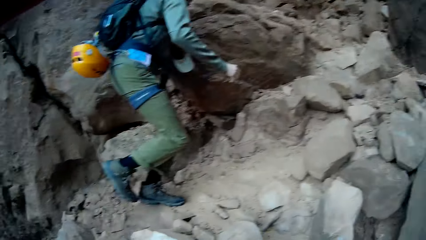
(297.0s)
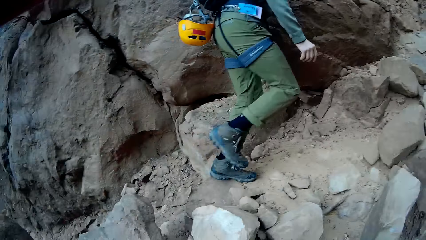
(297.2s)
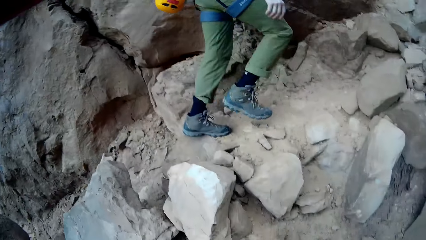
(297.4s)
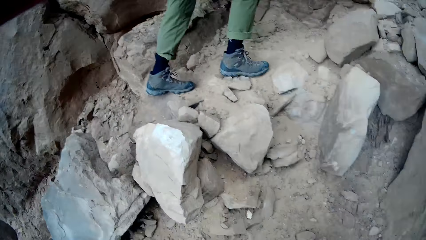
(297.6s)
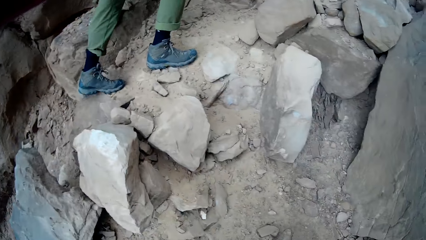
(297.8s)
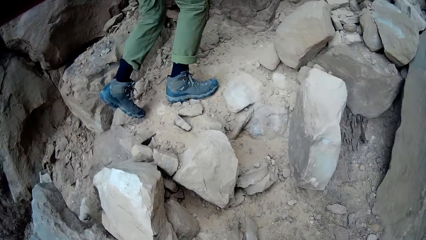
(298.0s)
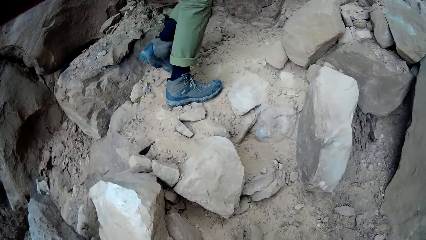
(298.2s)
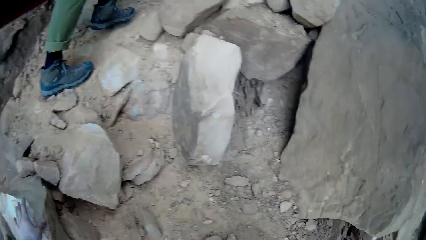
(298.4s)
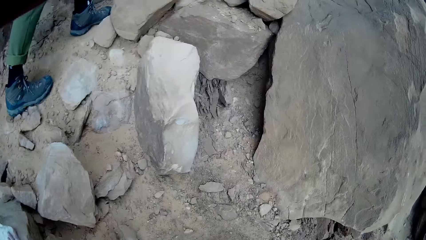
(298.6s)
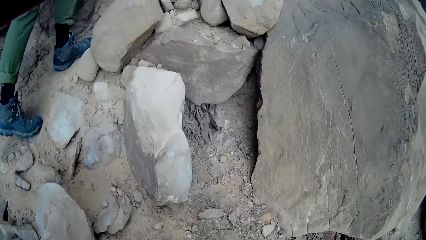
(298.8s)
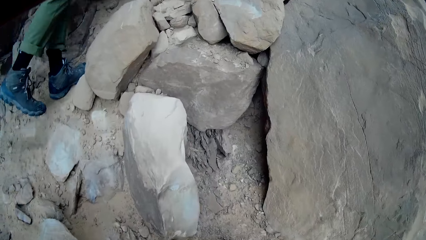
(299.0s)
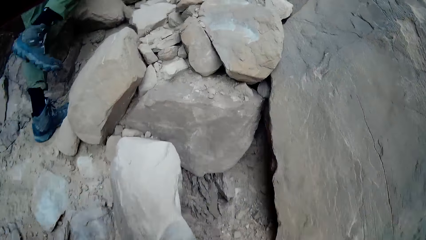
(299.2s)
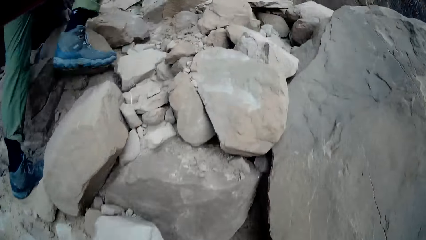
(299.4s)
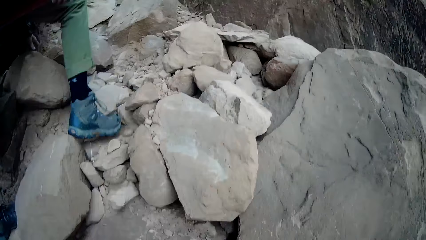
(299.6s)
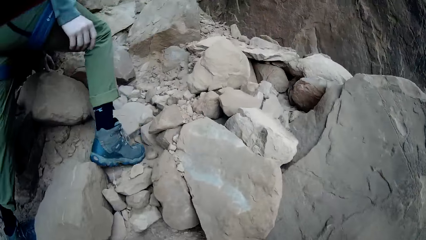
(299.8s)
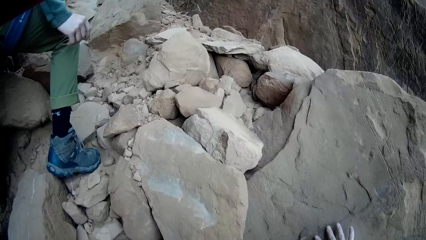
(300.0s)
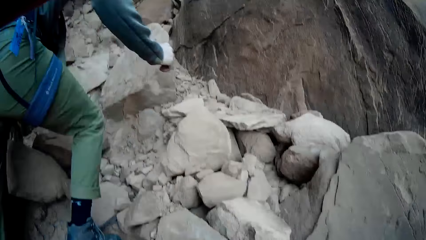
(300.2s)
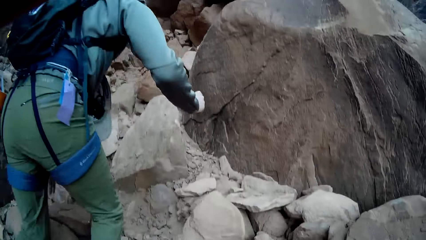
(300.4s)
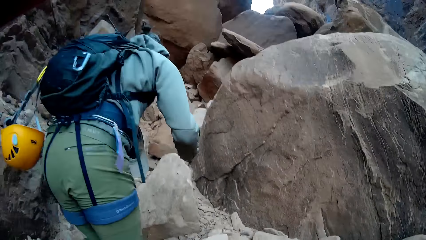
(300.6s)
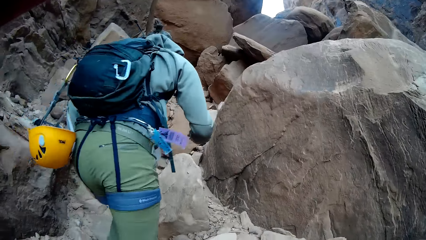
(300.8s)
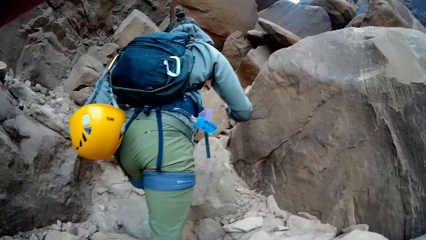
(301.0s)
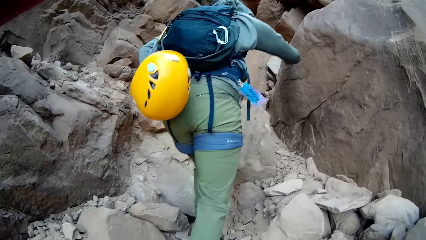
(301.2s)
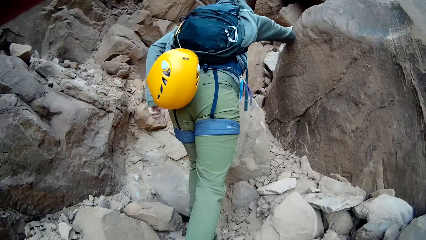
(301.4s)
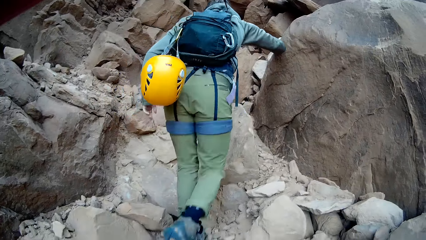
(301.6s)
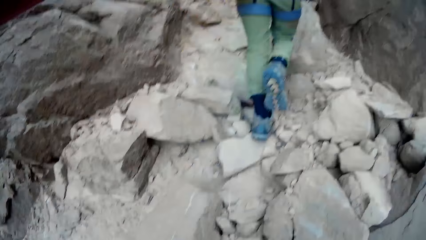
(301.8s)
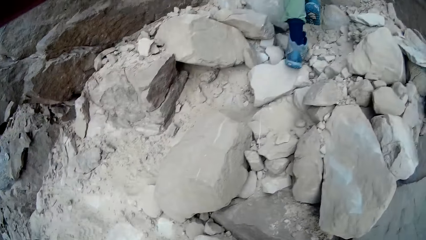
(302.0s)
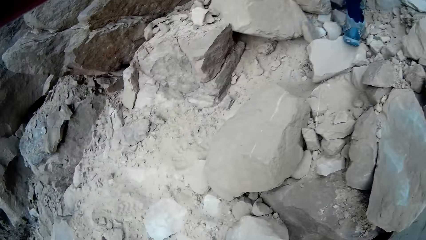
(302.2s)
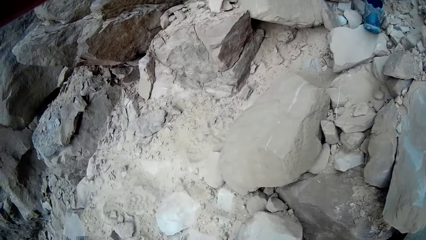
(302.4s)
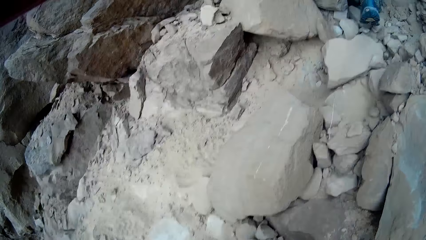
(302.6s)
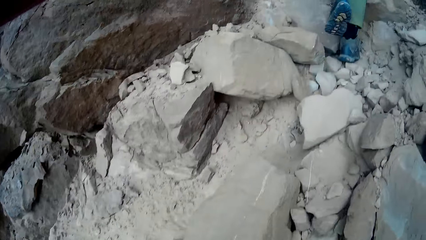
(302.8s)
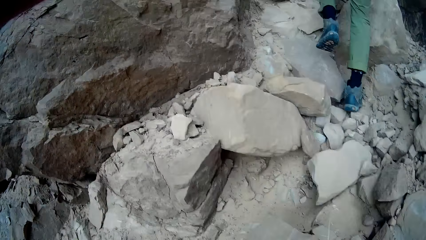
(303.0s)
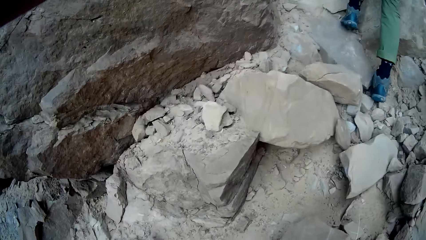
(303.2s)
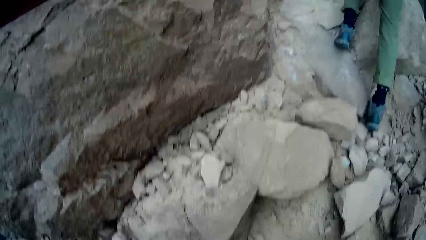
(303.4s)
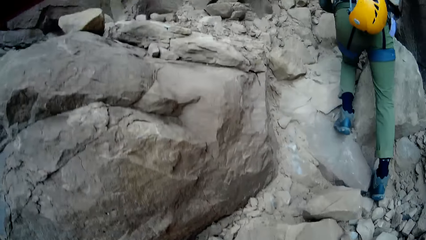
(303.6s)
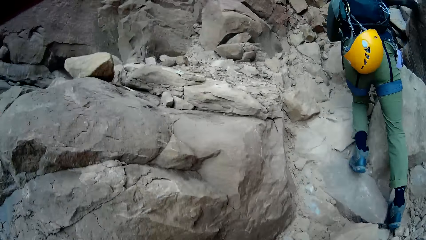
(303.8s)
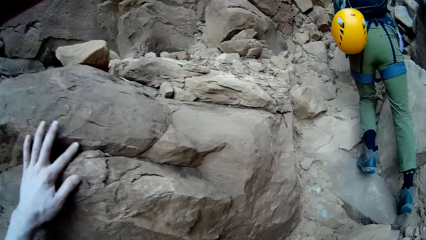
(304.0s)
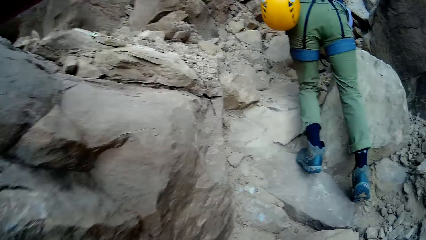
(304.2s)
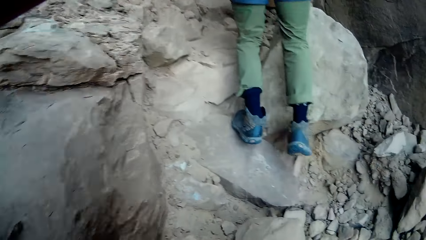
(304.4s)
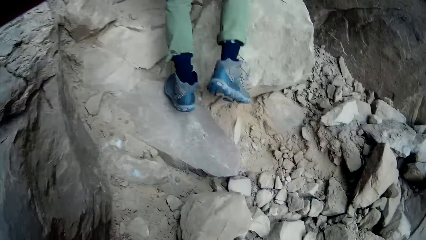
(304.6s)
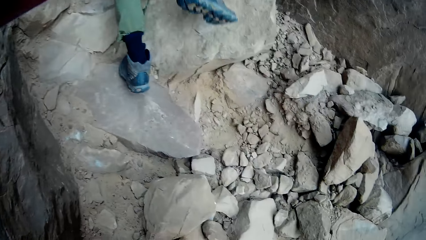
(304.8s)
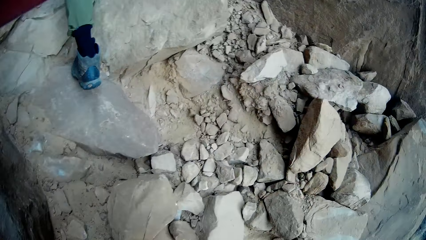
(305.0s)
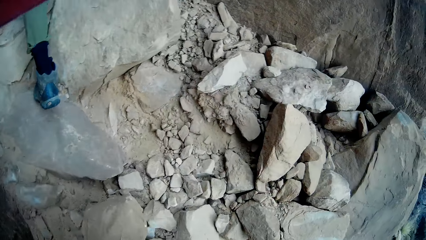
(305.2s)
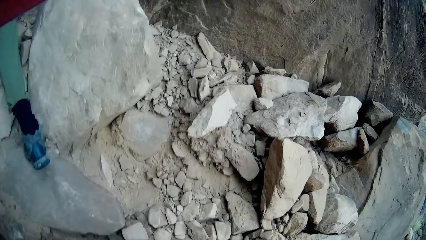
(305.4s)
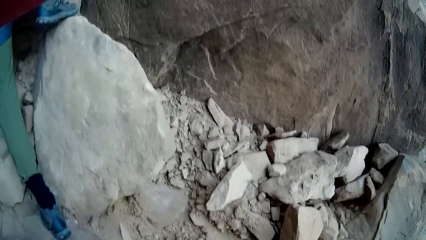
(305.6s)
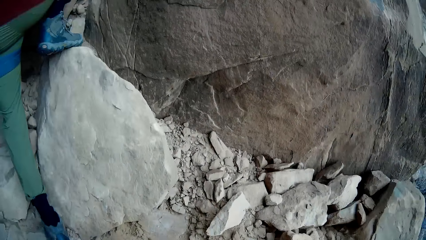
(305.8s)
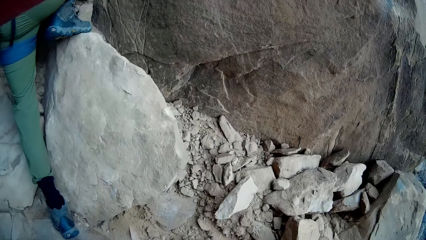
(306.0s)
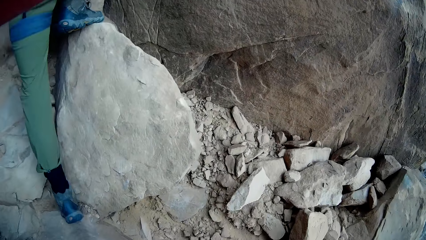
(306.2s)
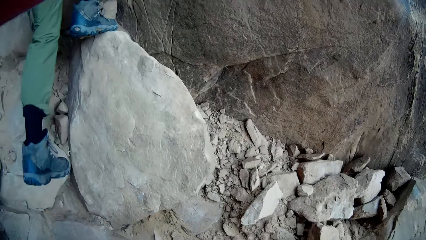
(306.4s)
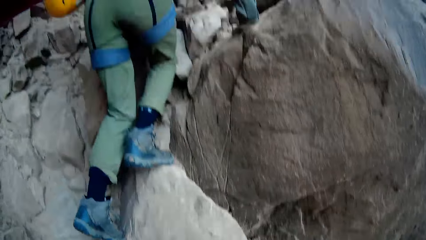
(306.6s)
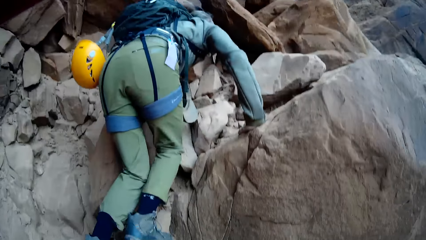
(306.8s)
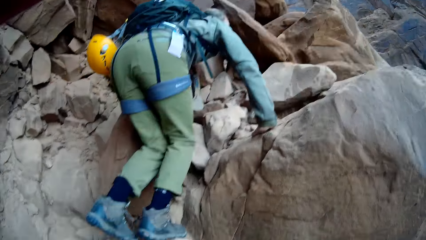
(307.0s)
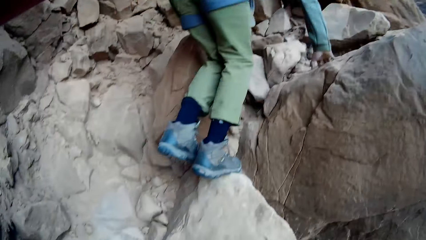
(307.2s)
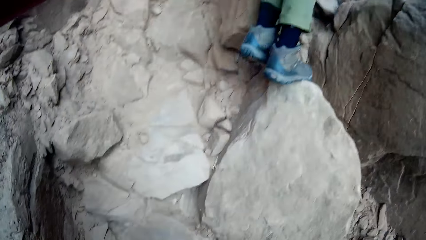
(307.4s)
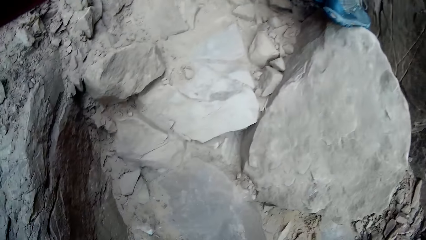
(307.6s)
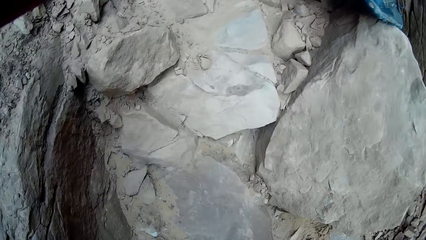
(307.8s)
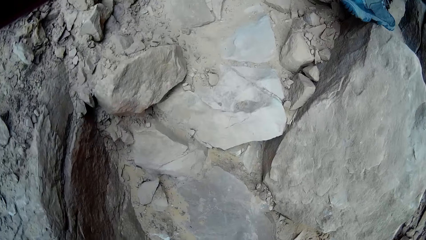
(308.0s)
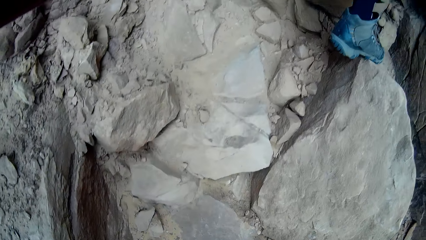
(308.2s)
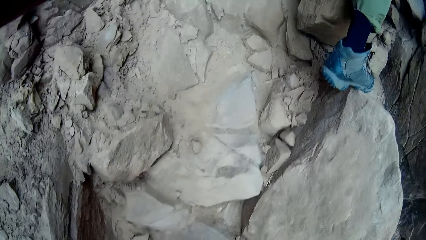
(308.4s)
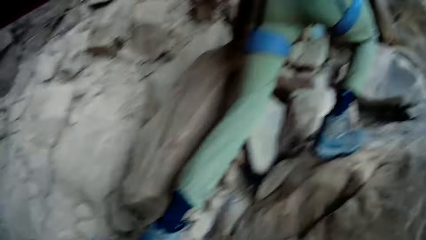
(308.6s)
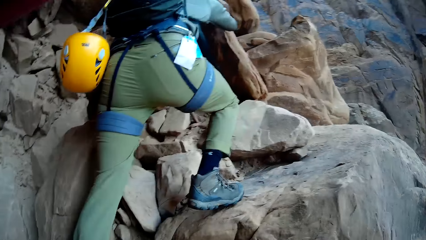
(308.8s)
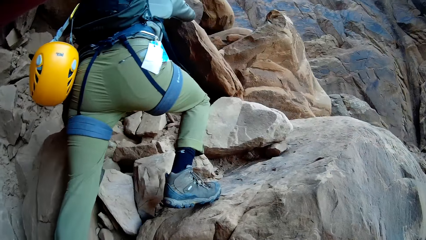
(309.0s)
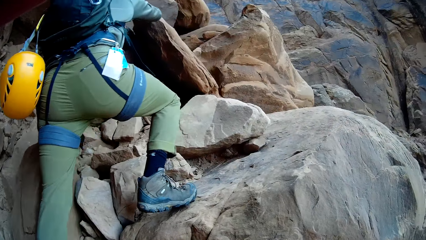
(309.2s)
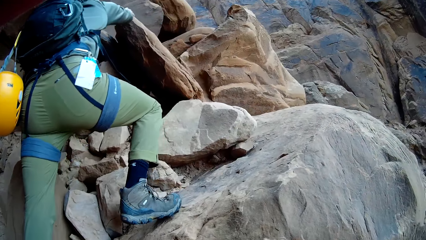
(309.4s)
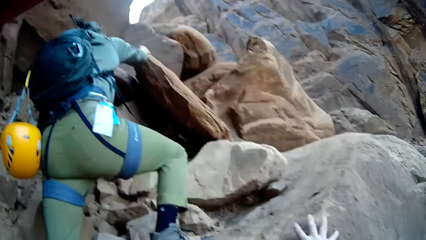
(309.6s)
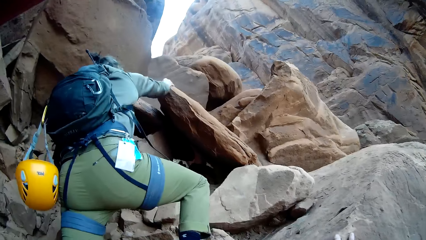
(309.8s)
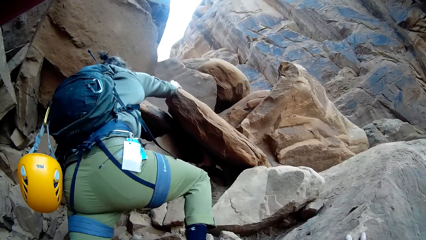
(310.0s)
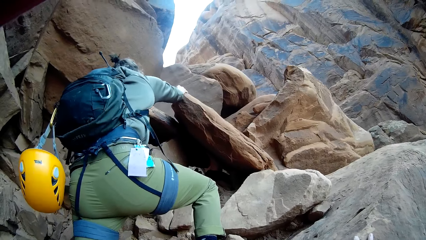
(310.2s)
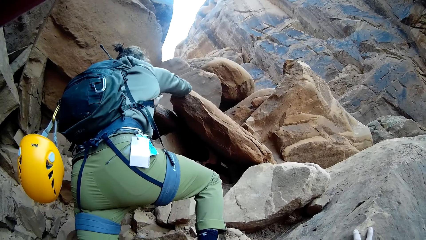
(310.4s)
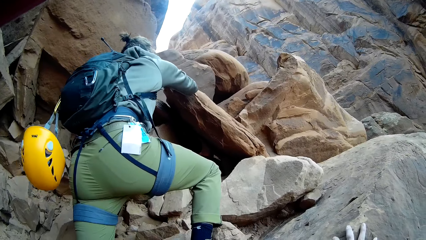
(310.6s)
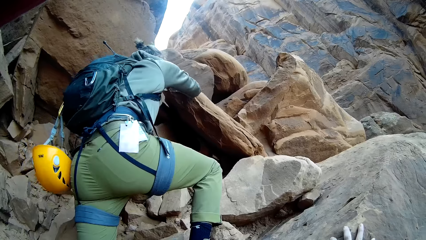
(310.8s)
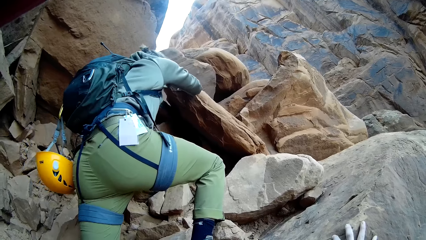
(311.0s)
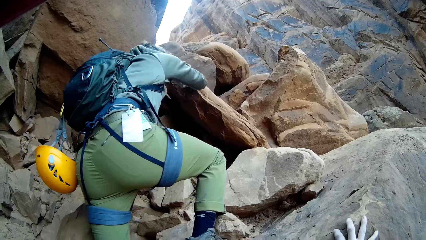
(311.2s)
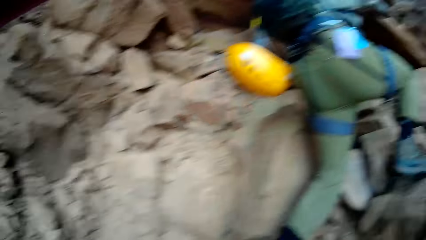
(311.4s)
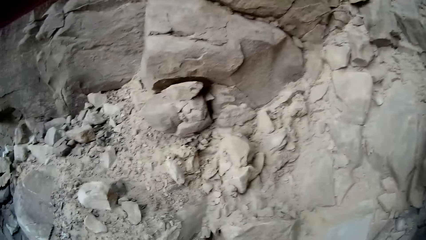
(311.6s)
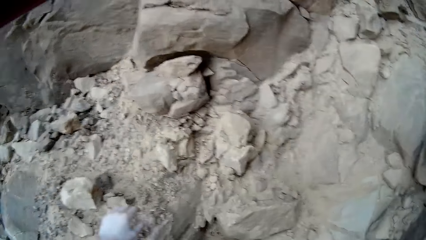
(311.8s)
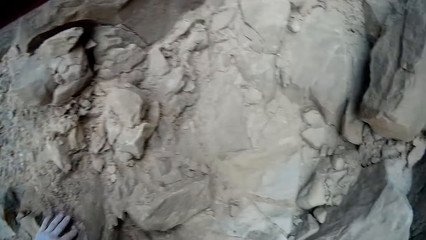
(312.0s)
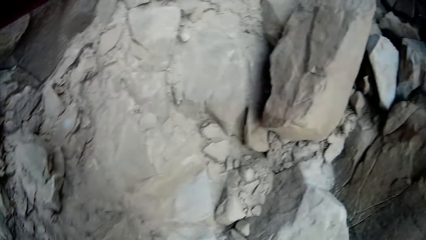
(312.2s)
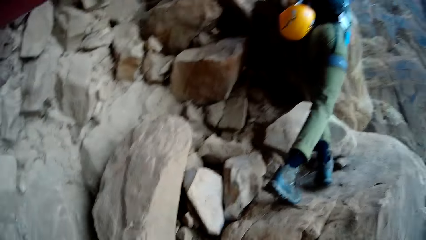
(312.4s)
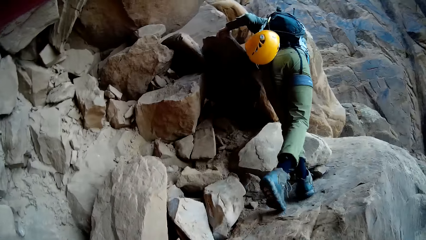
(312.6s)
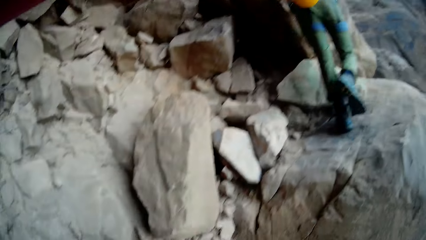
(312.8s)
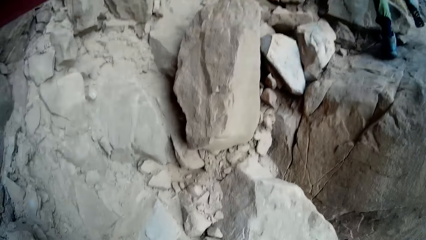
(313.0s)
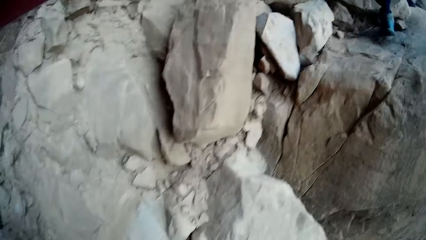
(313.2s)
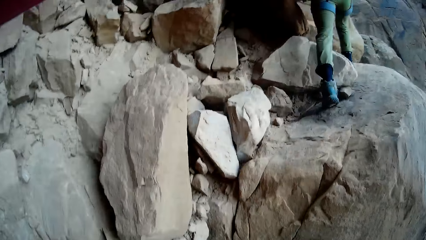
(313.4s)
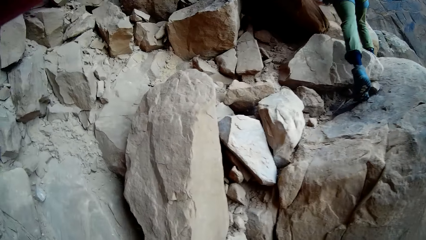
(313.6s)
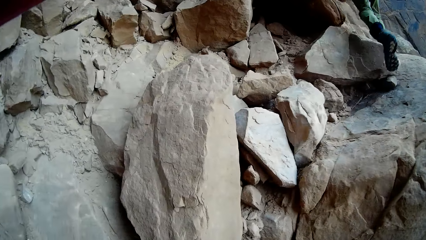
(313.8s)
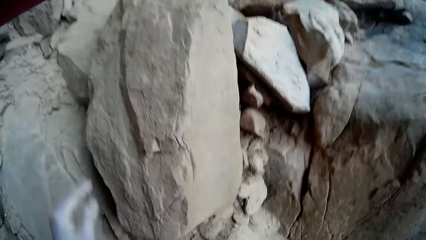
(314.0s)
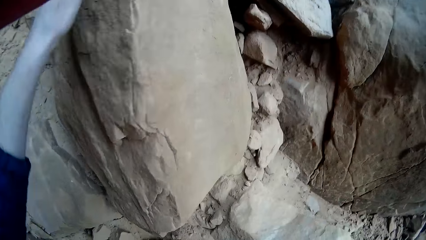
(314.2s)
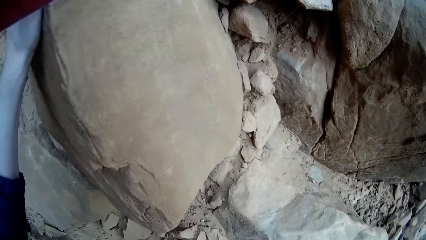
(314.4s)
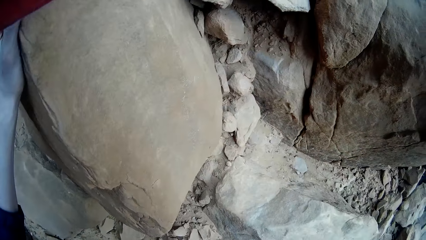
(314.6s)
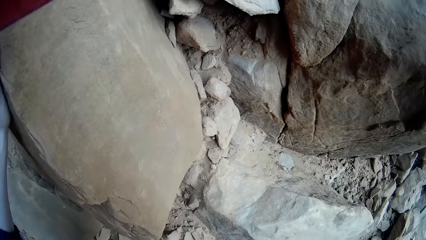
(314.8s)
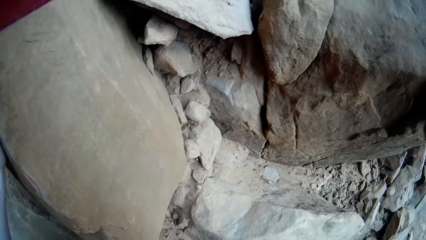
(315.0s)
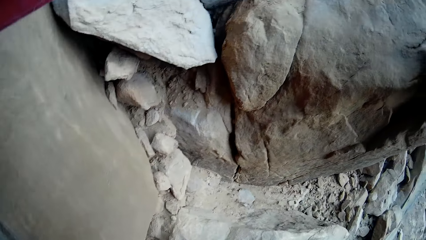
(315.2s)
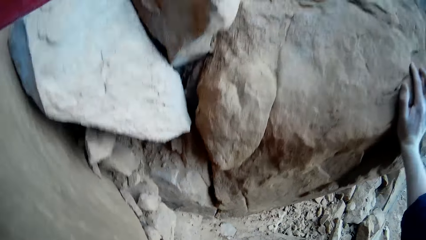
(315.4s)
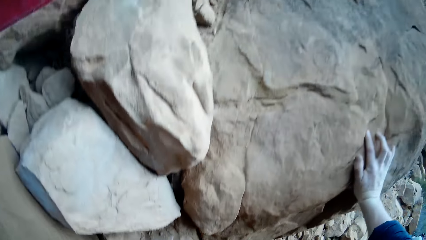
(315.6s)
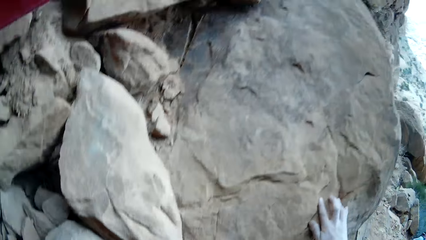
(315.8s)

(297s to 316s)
A woman climbs the mountain. The camera wearer touches a rock with his left hand. He looks around. He climbs the set of rocks with both hands. The woman climbs the mountain. The camera wearer looks around.
